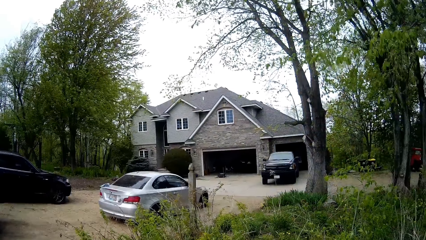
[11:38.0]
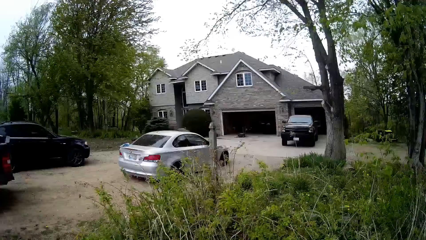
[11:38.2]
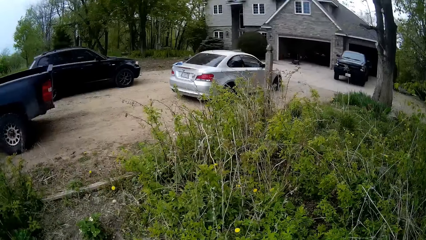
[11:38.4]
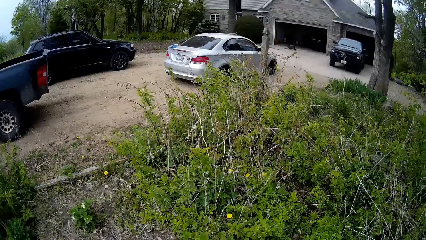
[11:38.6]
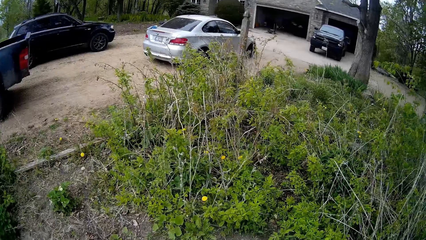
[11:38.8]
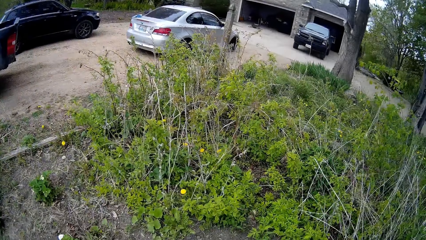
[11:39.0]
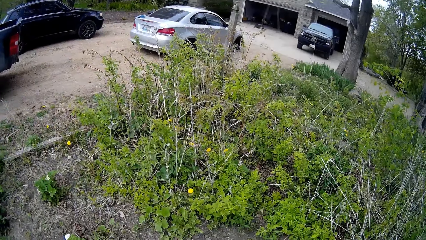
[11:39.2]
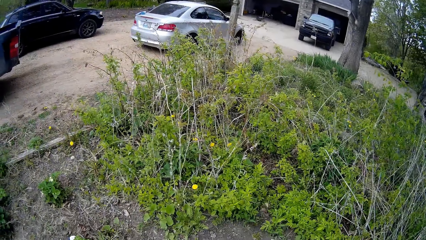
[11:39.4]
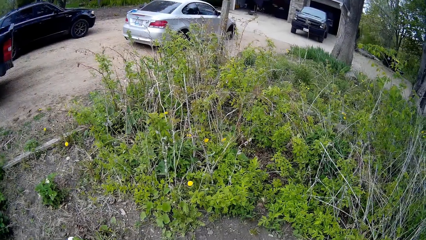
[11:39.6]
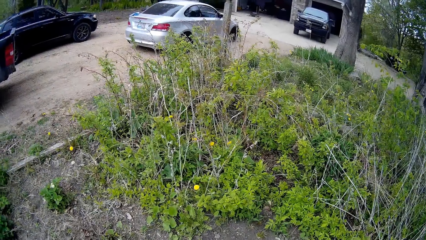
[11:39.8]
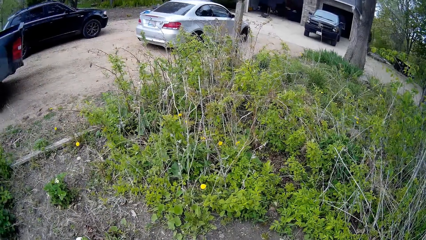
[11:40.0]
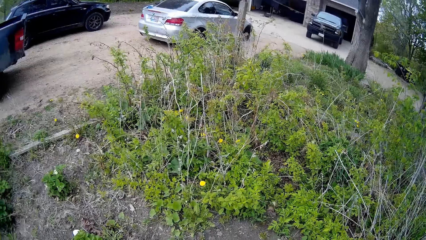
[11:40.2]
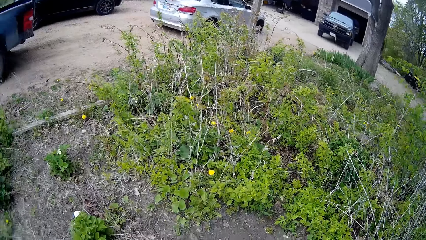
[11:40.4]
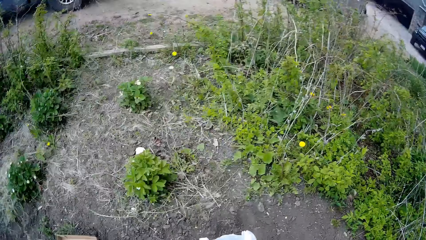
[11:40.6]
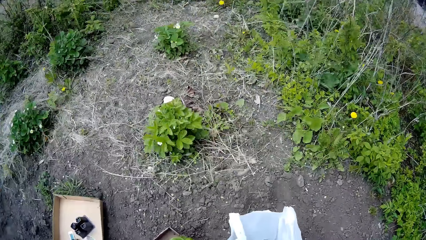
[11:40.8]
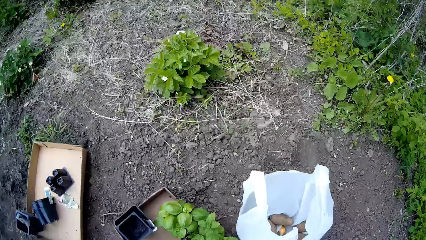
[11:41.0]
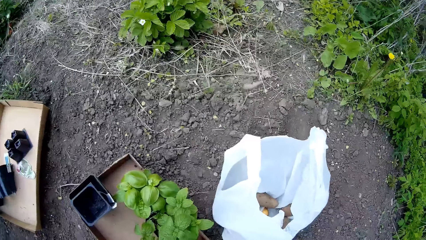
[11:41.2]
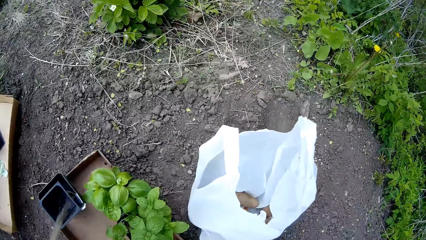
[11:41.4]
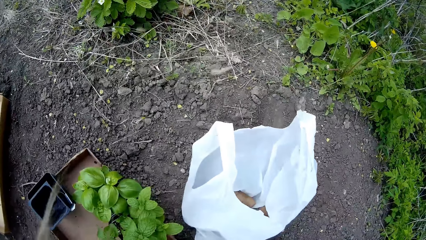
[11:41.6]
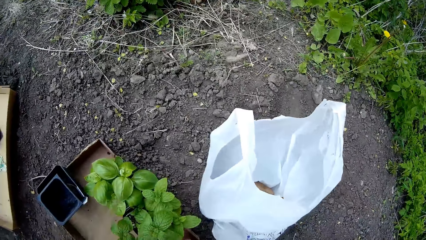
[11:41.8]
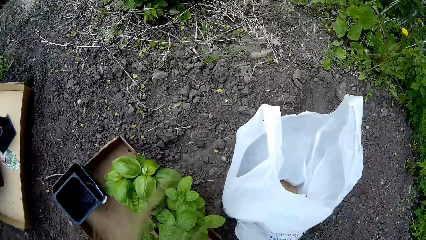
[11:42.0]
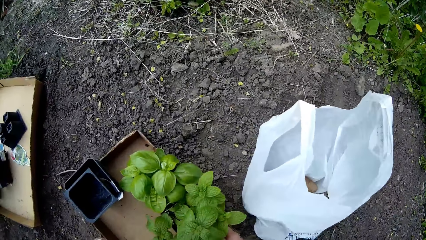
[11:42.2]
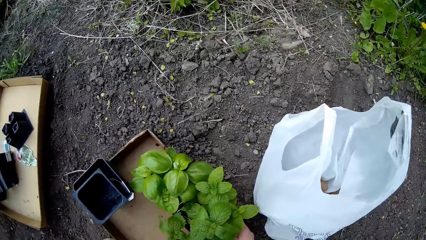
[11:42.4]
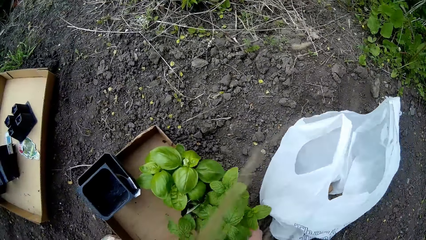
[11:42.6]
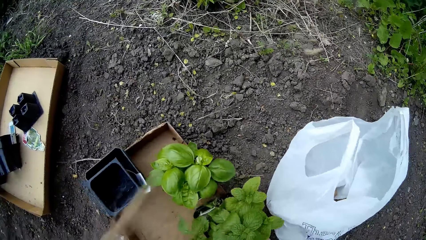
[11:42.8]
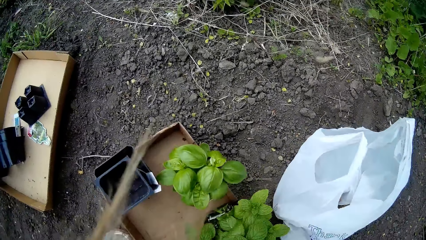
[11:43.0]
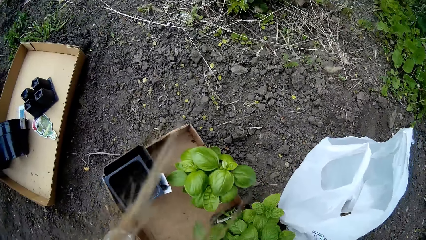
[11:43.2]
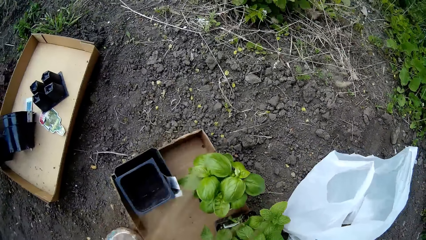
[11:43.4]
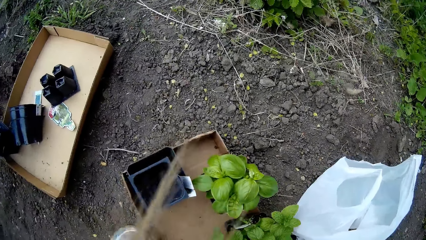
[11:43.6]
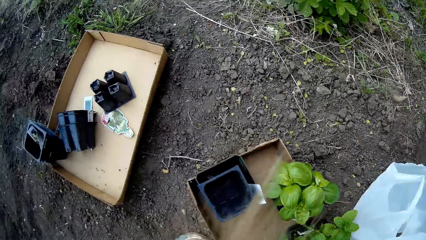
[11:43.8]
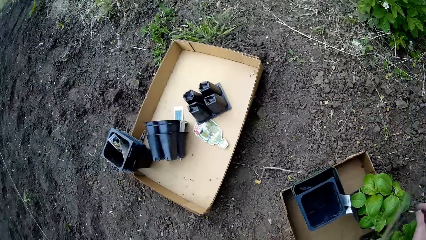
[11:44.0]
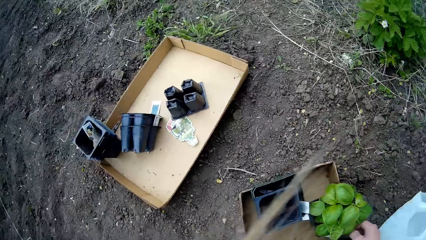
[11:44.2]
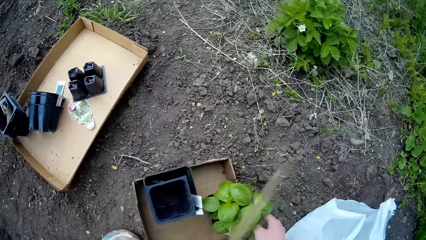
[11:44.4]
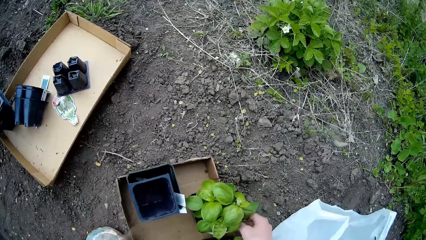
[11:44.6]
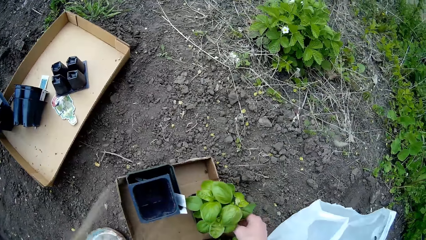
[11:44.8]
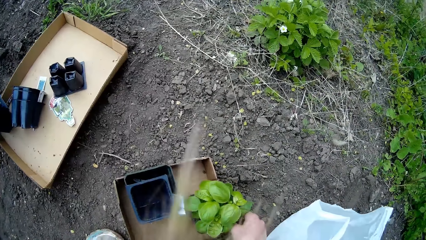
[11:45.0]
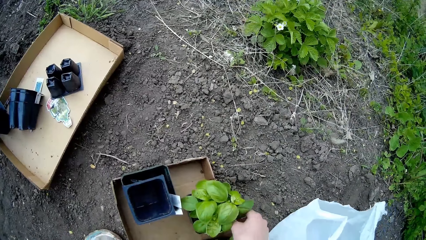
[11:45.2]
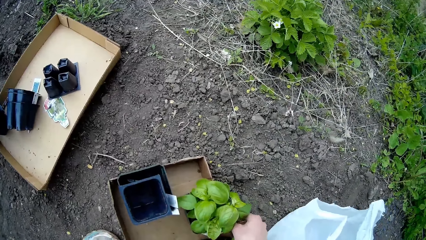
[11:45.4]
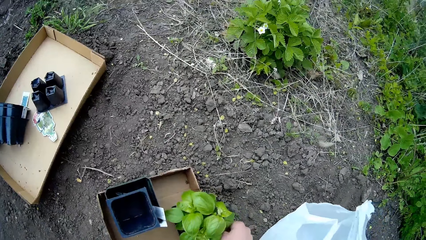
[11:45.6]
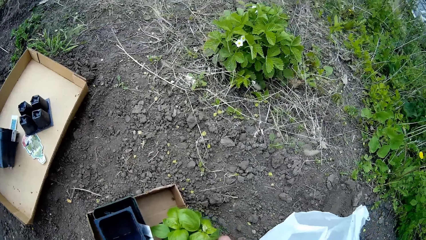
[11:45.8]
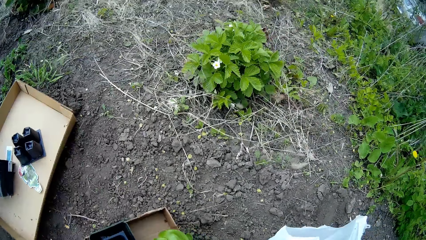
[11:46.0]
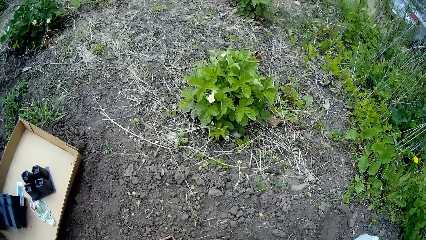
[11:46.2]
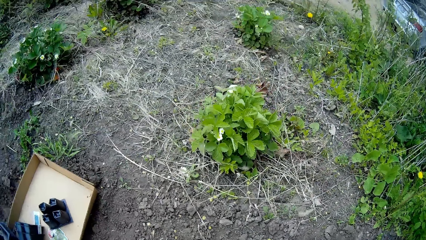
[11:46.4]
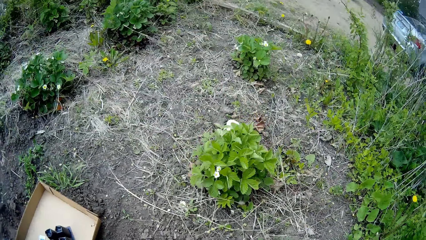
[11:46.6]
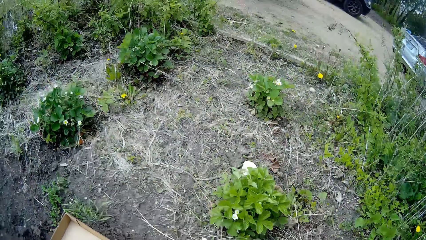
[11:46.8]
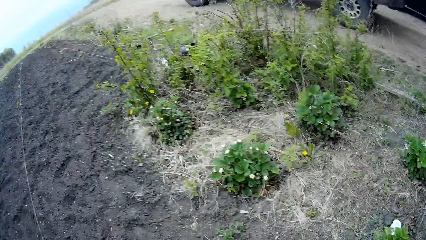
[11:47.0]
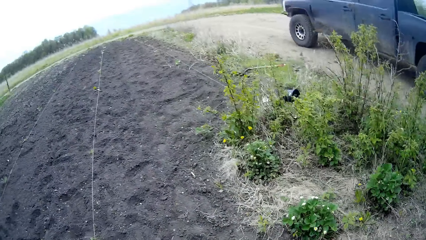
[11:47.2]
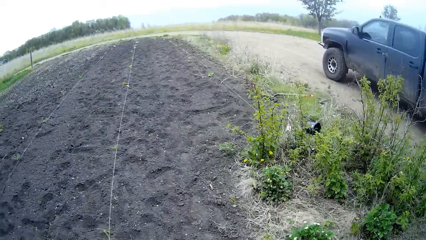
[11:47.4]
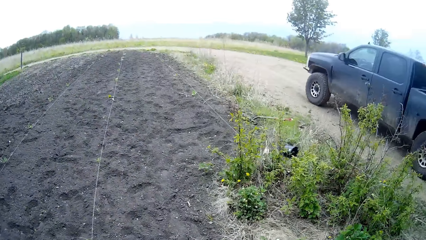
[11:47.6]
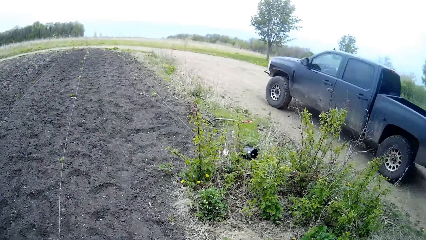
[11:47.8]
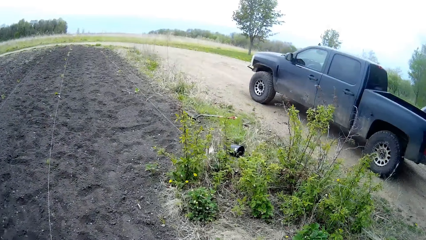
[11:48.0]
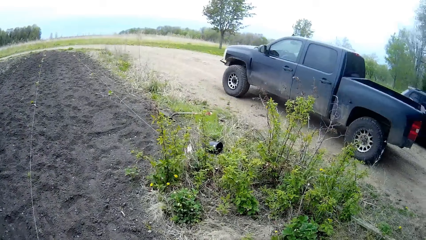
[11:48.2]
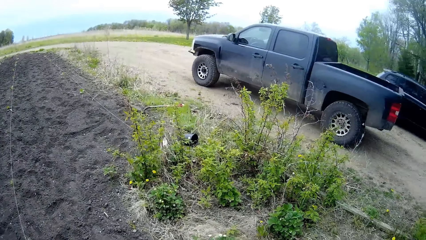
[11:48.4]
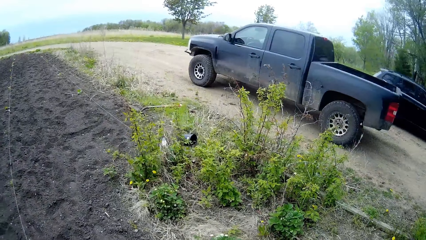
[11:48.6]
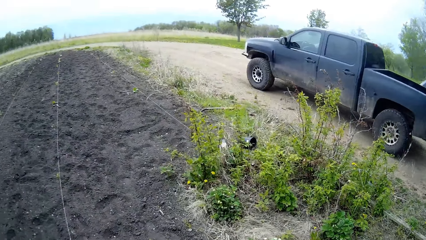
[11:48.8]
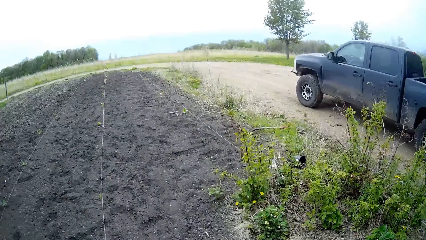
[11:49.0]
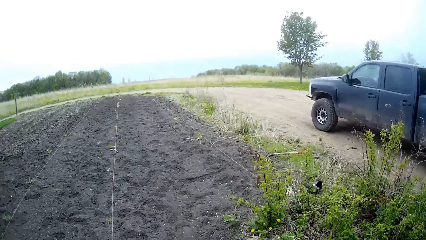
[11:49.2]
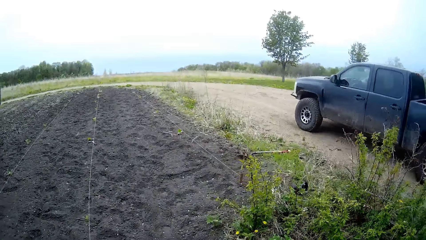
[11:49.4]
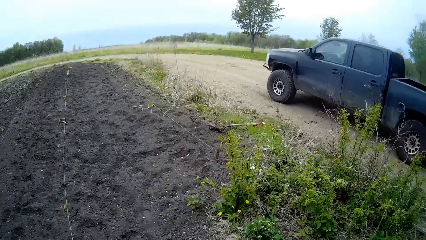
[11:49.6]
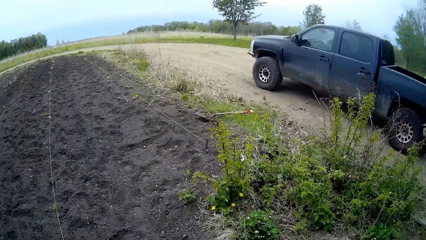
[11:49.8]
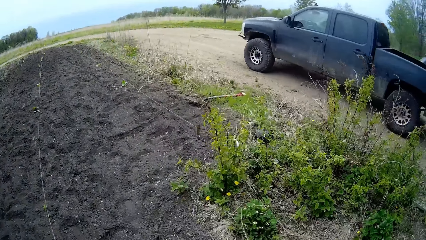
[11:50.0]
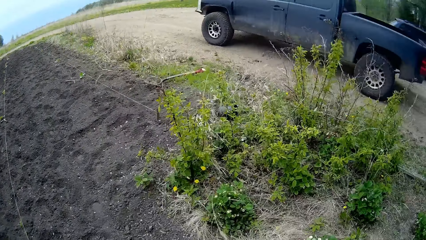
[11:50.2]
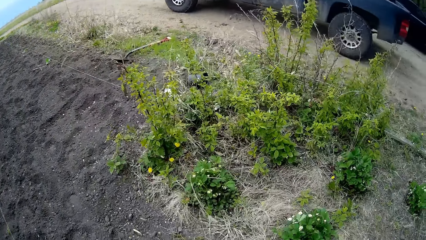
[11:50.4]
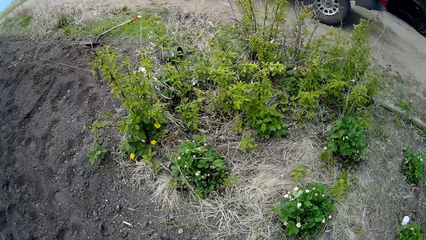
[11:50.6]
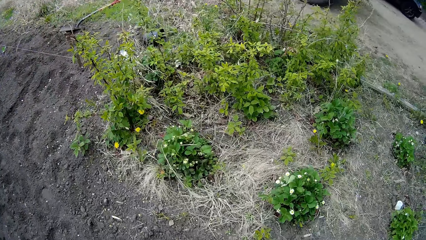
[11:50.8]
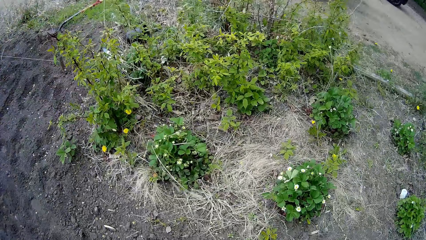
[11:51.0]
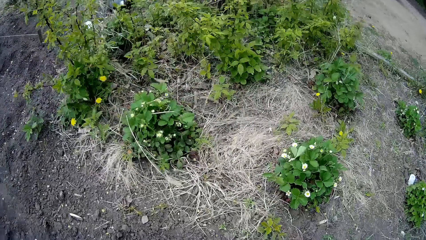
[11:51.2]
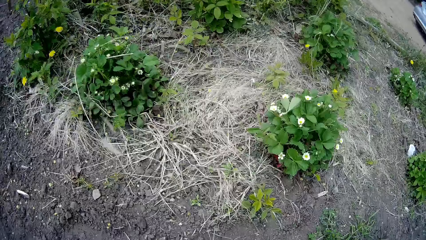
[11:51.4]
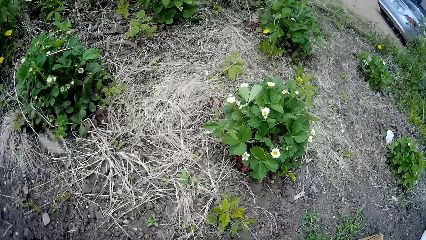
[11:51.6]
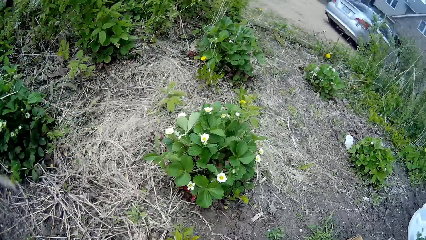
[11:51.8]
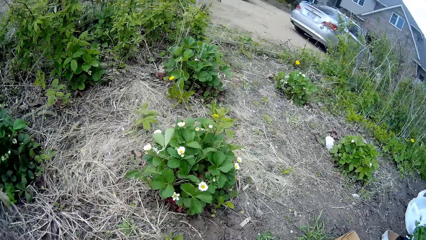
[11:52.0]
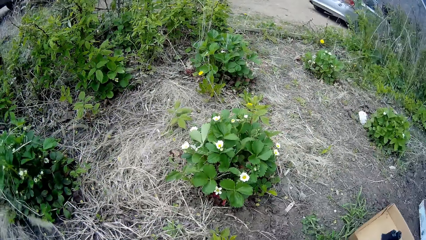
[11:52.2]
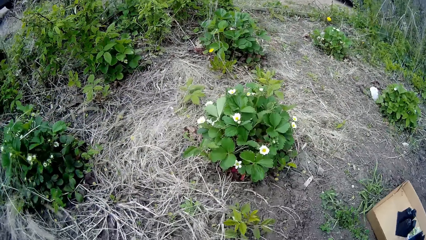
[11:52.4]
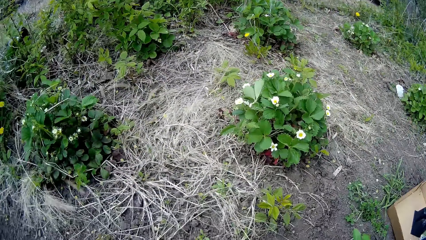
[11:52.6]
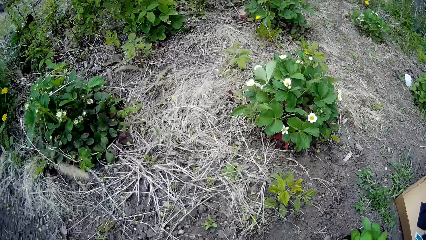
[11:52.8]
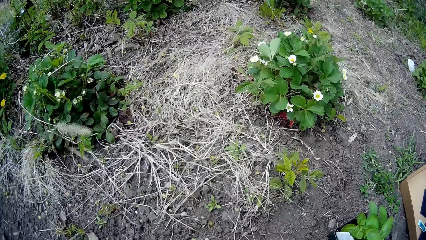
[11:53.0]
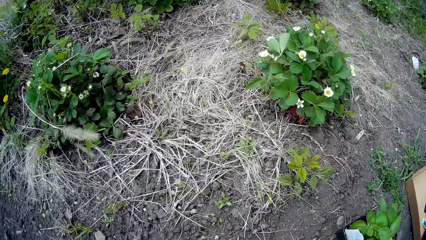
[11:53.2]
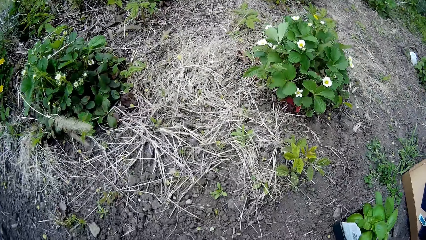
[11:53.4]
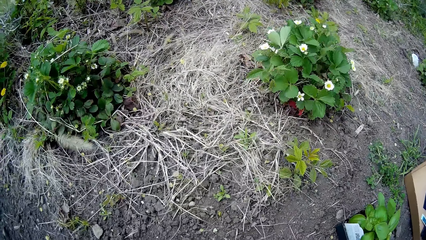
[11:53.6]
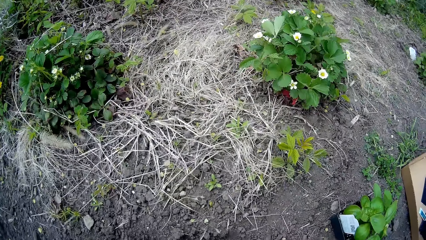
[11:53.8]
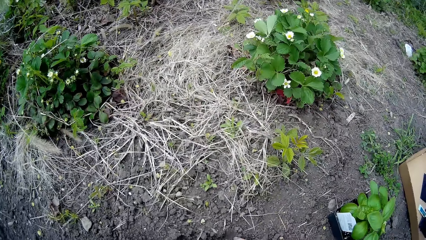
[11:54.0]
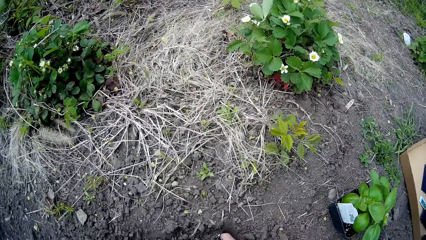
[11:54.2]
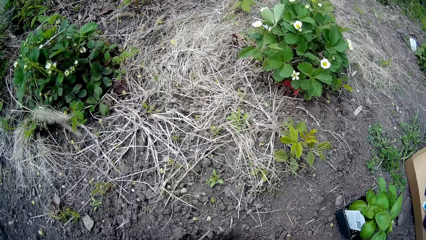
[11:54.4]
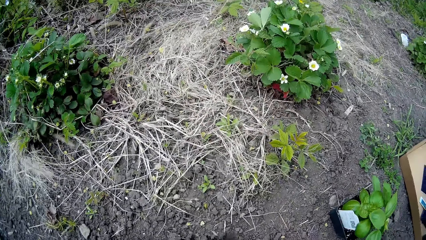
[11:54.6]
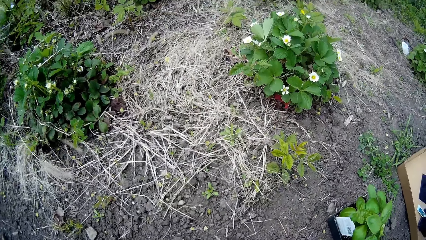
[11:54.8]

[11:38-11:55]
The camera wearer looks around. She shifts a potted plant with a plant with her right hand. She holds onto the plant with her right hand. She looks around.
